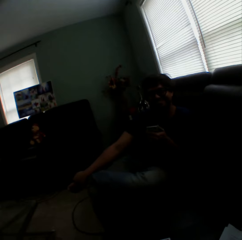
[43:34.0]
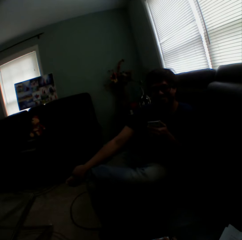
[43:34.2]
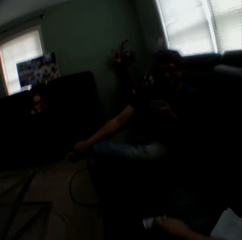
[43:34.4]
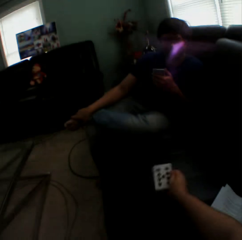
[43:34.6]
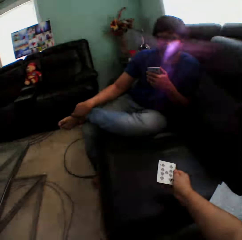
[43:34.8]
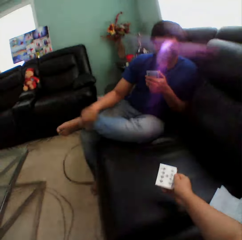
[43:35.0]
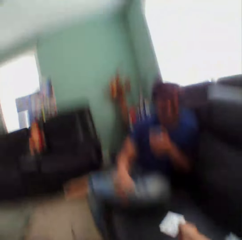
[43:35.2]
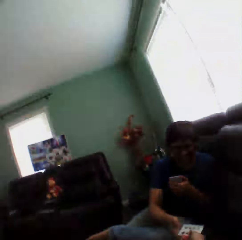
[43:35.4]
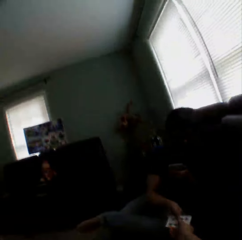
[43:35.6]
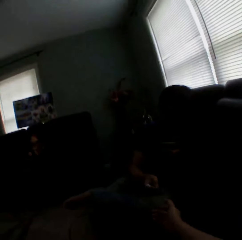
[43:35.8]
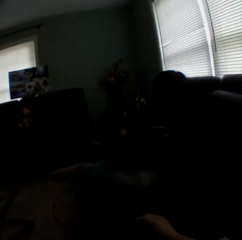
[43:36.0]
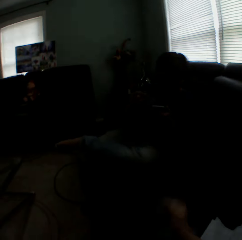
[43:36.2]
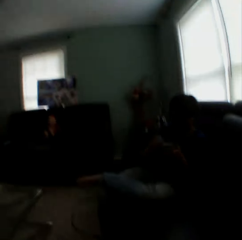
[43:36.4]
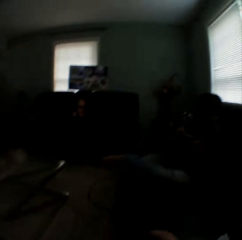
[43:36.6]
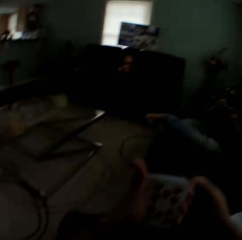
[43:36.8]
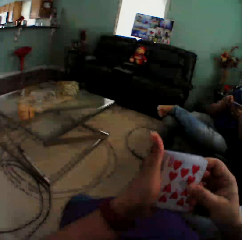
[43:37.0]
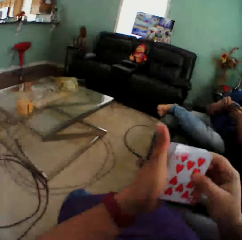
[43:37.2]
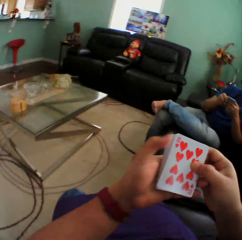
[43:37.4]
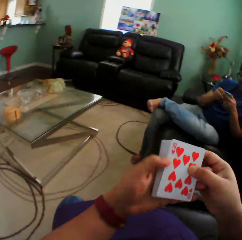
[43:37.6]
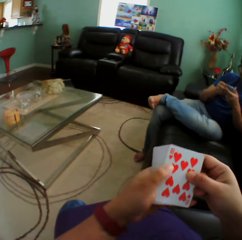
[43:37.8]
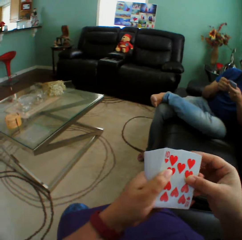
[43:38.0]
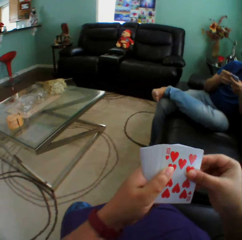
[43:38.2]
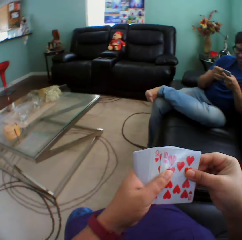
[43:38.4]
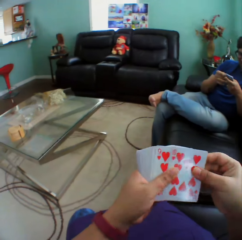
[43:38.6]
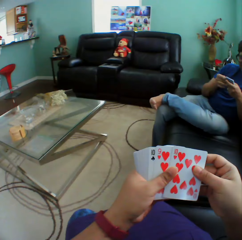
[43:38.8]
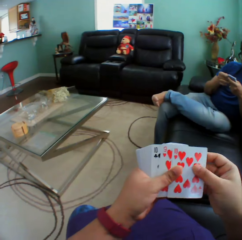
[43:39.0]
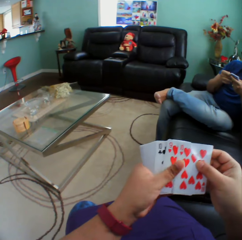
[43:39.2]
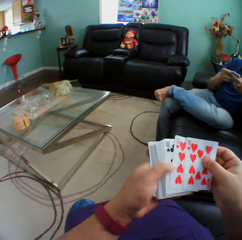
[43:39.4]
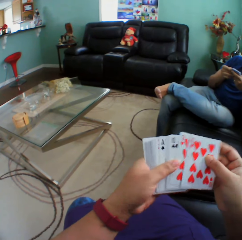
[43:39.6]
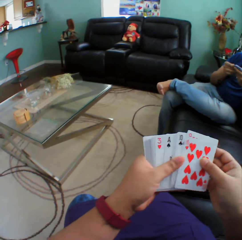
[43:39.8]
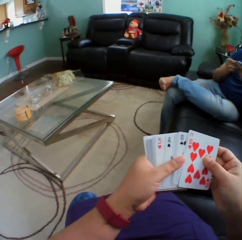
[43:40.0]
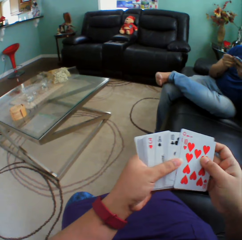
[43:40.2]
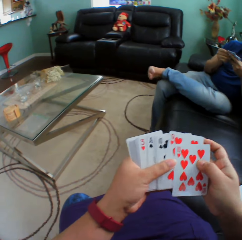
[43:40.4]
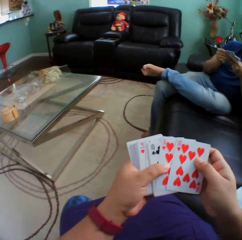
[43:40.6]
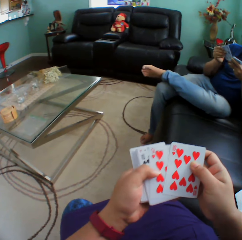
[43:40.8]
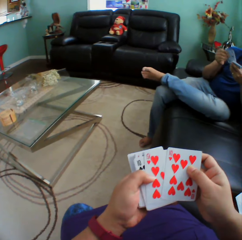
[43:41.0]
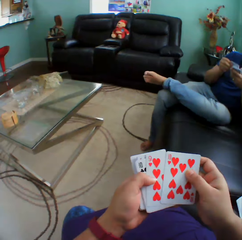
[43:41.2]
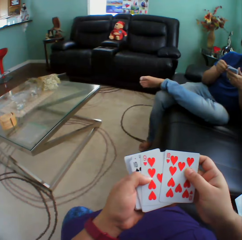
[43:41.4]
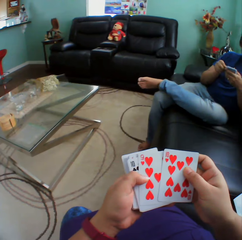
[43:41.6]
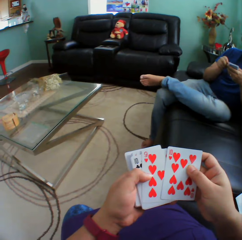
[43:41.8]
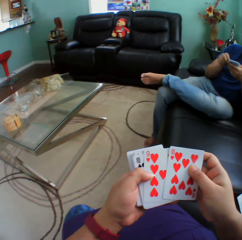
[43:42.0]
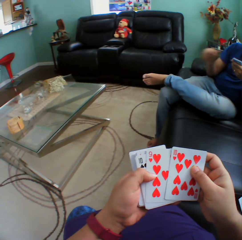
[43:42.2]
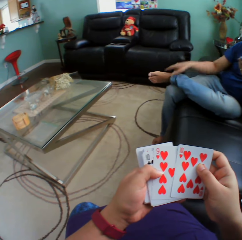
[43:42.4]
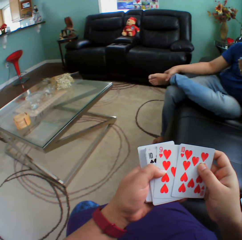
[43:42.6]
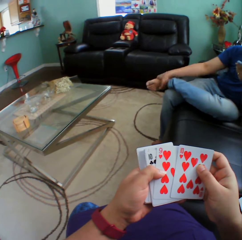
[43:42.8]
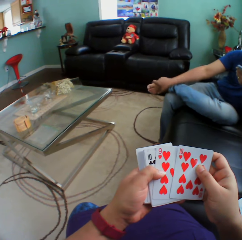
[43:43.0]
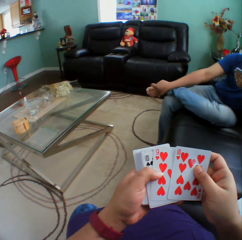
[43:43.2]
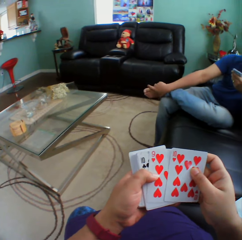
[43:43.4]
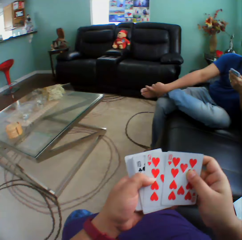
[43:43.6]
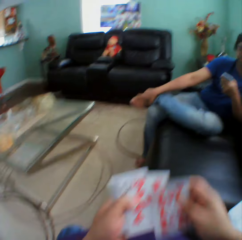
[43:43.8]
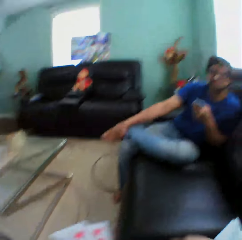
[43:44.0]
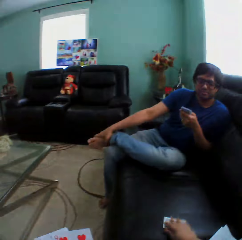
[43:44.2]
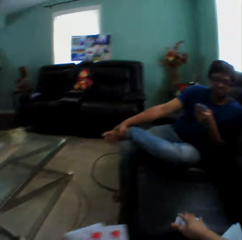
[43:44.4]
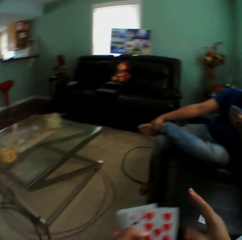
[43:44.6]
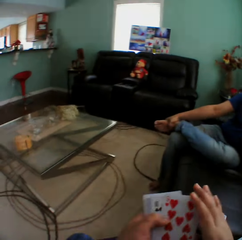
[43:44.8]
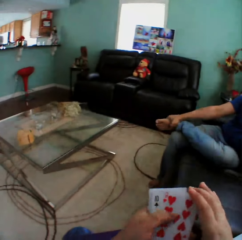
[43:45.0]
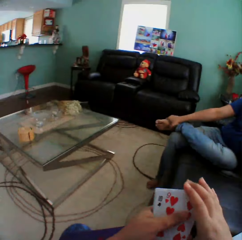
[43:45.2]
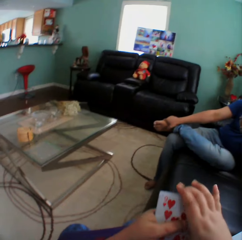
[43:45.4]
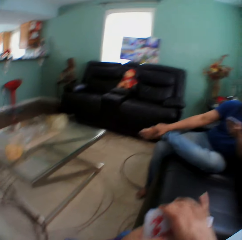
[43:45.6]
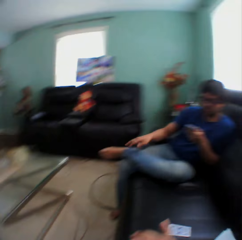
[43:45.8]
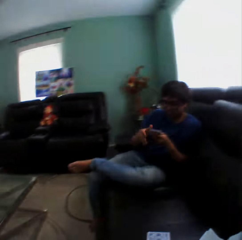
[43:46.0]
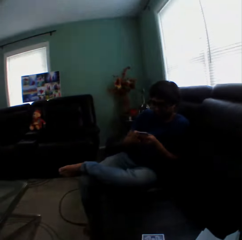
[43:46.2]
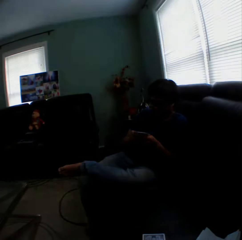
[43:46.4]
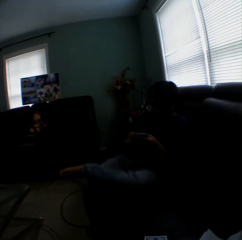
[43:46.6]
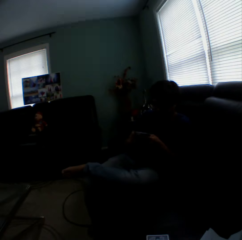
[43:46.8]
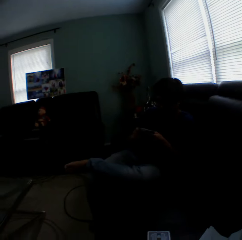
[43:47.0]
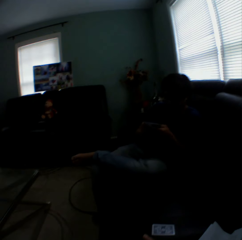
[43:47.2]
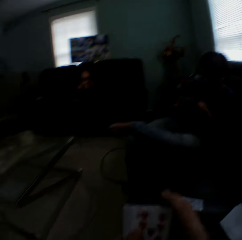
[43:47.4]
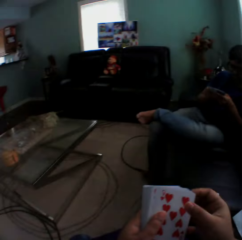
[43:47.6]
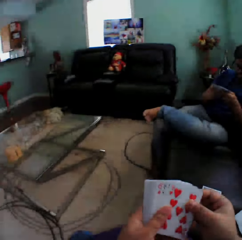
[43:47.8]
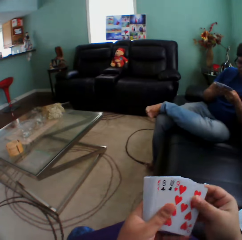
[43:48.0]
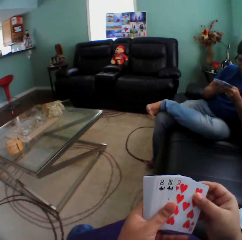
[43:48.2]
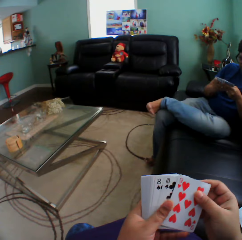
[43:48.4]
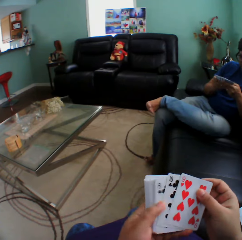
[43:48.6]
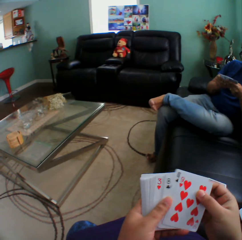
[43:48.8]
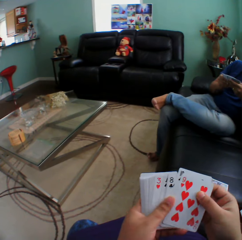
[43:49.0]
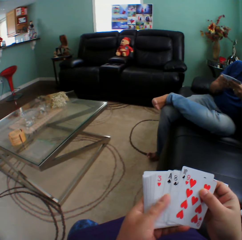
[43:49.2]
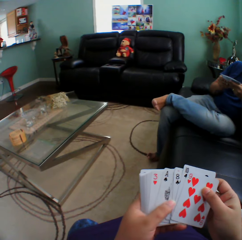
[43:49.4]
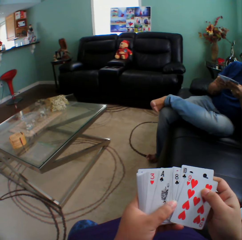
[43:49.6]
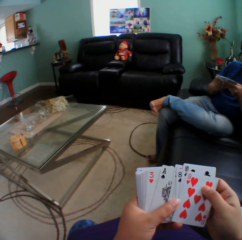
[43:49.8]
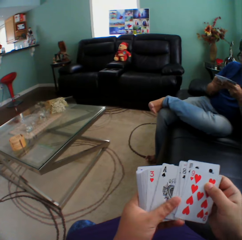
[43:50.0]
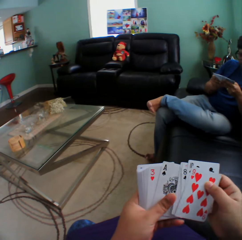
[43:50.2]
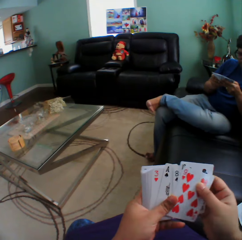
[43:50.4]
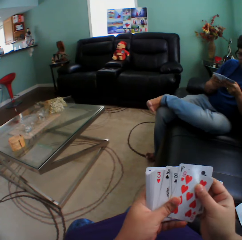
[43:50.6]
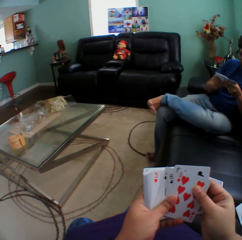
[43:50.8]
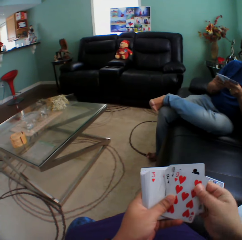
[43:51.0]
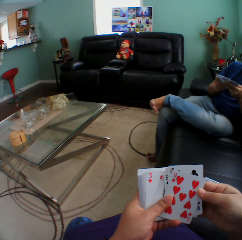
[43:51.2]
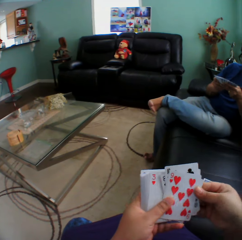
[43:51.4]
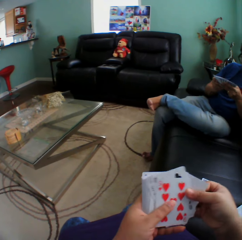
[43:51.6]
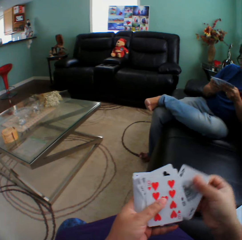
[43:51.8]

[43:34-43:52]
A man holds playing cards. The camera wearer gives a card to the man. They hold the playing cards, turn to the side, and hold the playing cards. They arrange the cards in a hand. The man arranges the cards in a hand, touches the foot, and holds the playing cards. The camera wearer turns to the side. They put a card on the couch. They hold the playing cards. They turn to the side. The man arranges the cards in a hand. The camera wearer arranges the cards in a hand. They hold the playing cards.

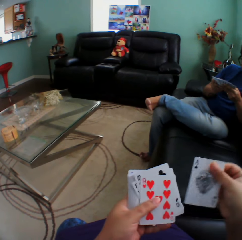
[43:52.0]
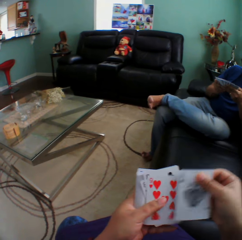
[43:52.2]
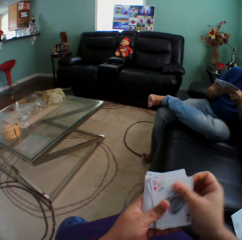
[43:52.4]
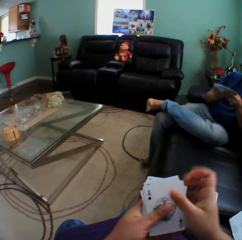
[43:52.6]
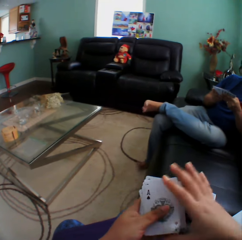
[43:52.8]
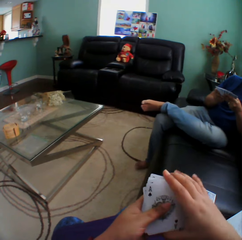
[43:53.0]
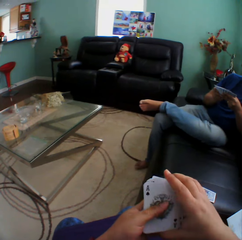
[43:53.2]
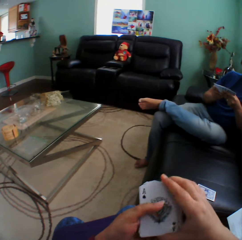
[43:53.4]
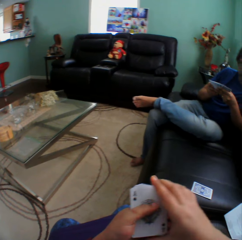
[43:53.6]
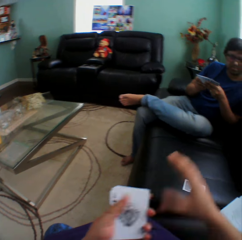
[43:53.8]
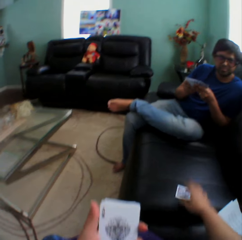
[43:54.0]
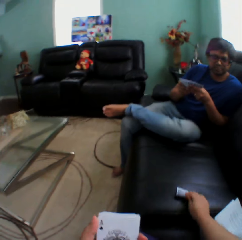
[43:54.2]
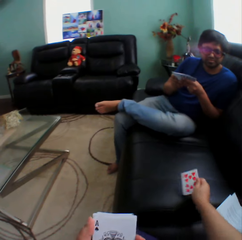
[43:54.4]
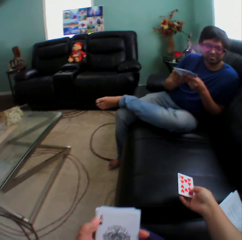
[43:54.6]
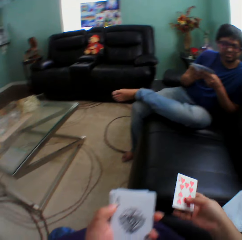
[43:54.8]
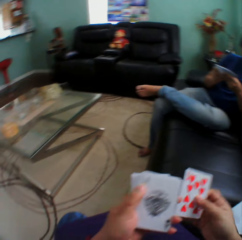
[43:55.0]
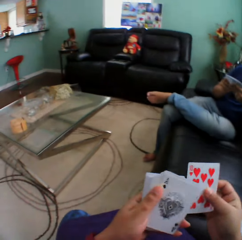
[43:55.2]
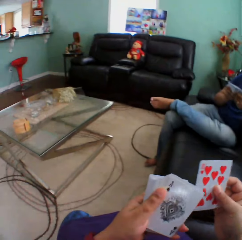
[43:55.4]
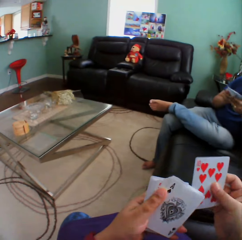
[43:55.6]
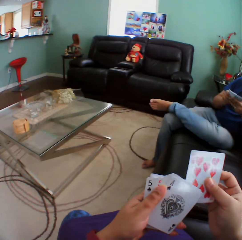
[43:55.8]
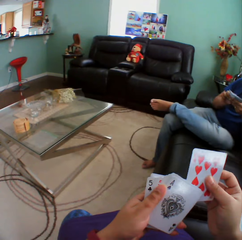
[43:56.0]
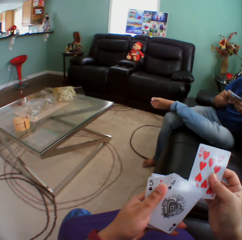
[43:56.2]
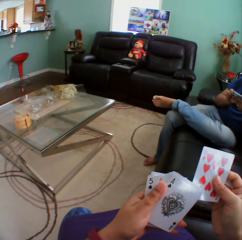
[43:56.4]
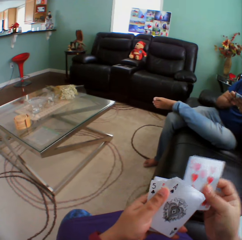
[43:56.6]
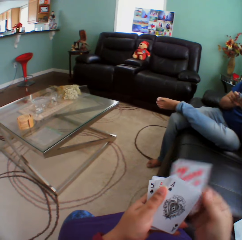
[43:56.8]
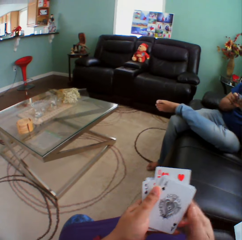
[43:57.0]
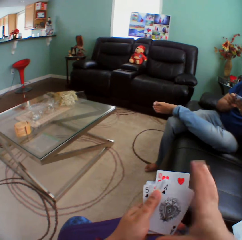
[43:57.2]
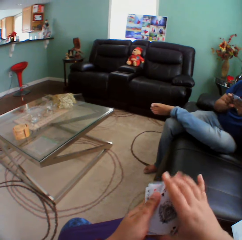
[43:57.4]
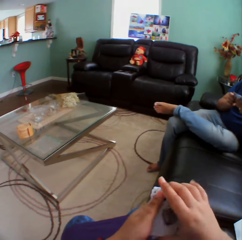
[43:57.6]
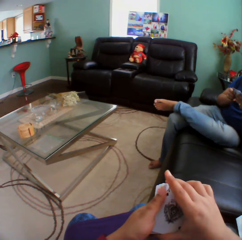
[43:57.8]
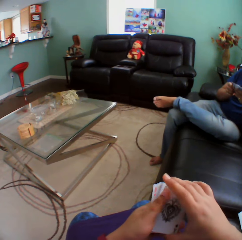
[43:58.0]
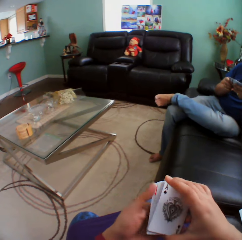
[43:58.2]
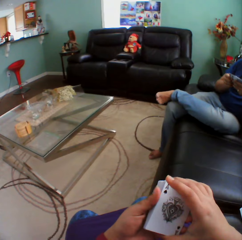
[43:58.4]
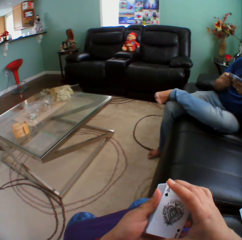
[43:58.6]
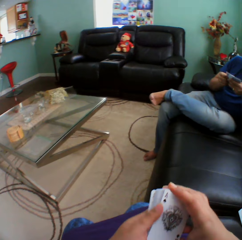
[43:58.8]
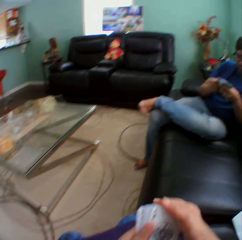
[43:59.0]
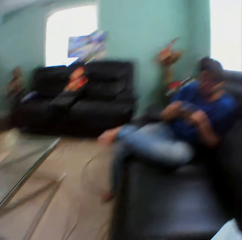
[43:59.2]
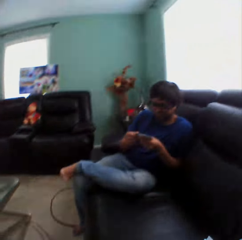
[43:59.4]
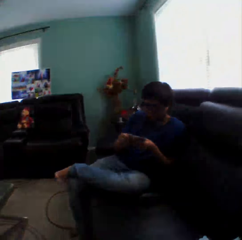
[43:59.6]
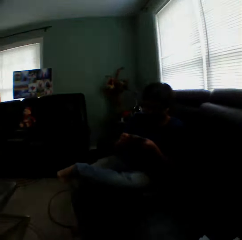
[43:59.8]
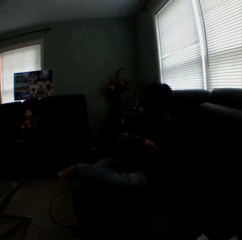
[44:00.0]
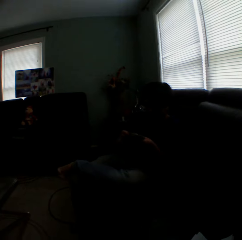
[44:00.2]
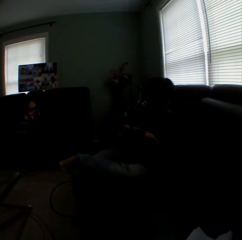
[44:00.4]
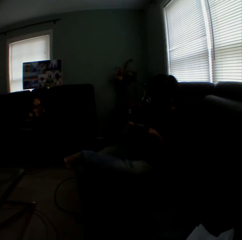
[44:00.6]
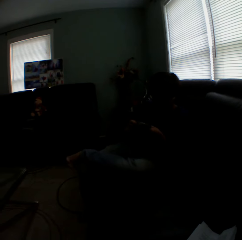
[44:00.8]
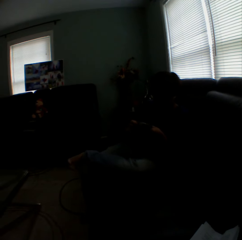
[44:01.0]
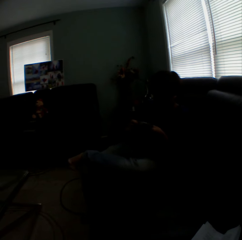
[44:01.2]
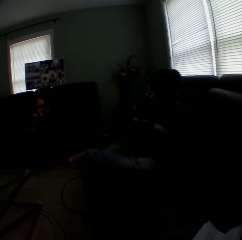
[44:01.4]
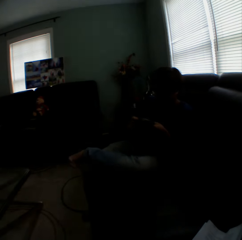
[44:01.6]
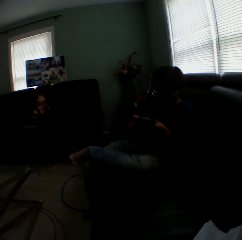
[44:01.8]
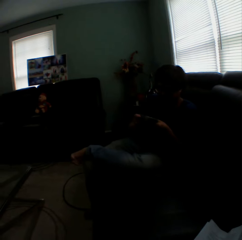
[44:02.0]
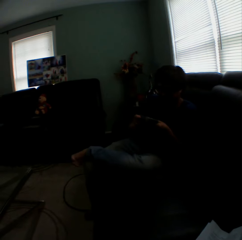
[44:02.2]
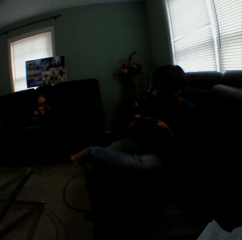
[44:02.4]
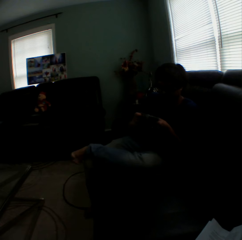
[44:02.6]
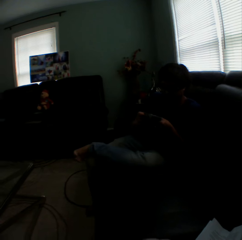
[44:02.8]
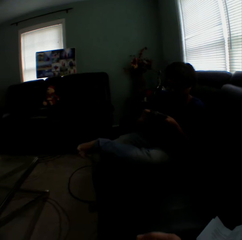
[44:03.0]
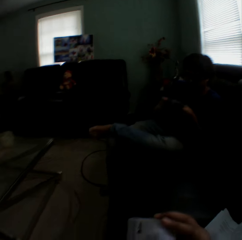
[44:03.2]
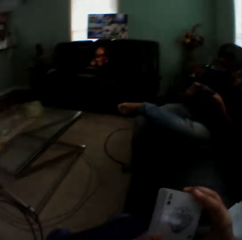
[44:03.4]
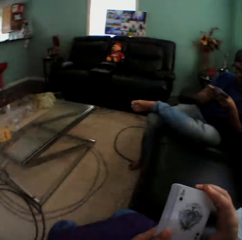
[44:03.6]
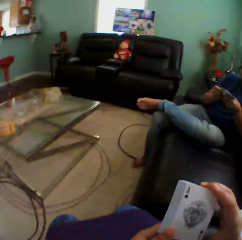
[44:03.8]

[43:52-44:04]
The camera wearer turns a card on the couch. They hold the playing card on the couch. They insert the card in a pile of cards. They hold playing cards. They arrange the cards in a hand. They turn to the side. A man holds the playing cards.
